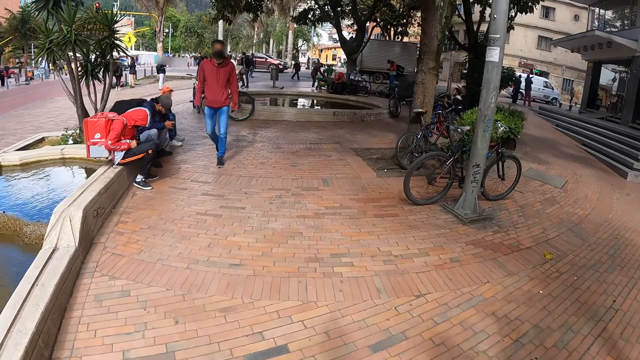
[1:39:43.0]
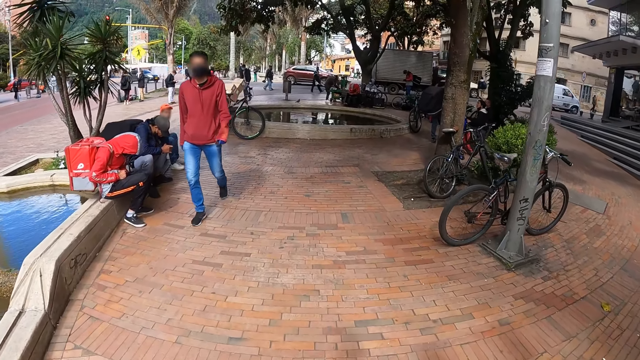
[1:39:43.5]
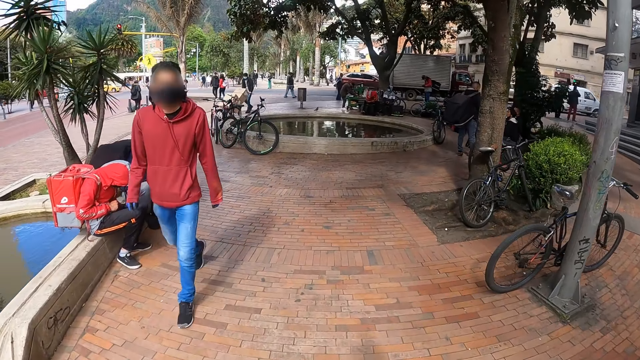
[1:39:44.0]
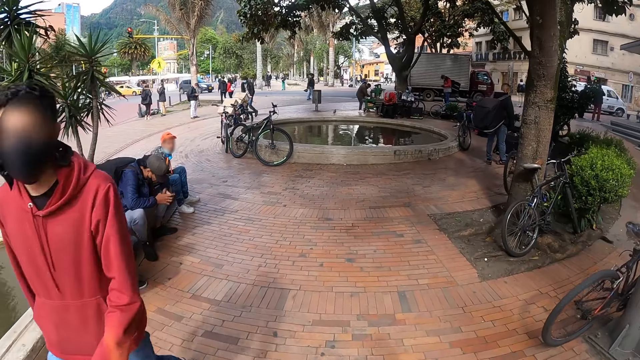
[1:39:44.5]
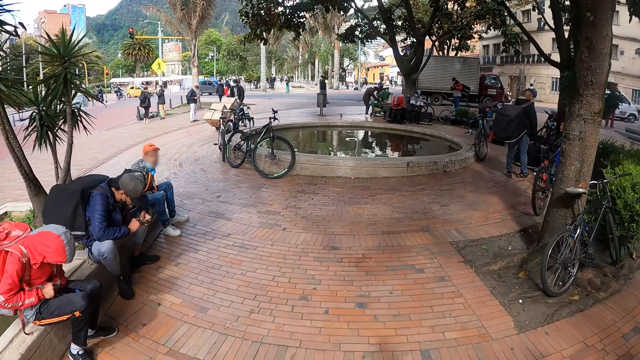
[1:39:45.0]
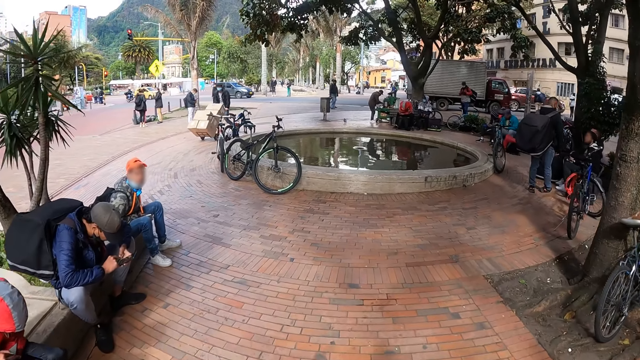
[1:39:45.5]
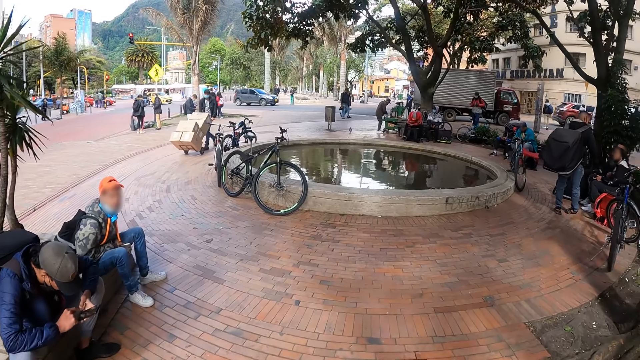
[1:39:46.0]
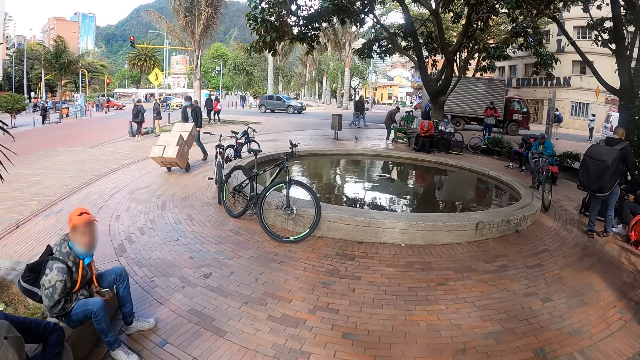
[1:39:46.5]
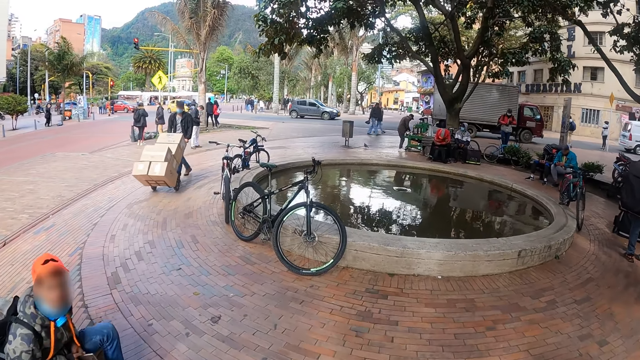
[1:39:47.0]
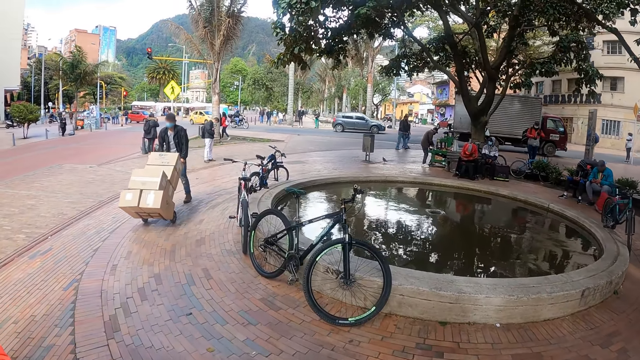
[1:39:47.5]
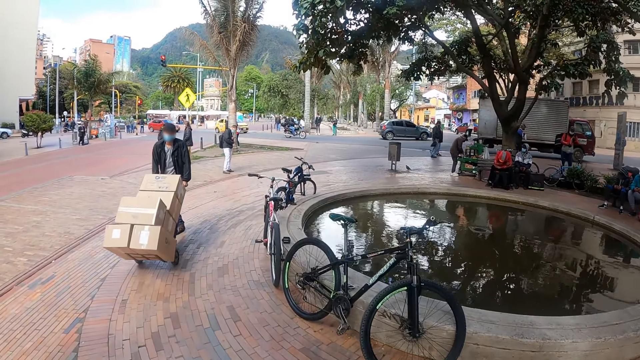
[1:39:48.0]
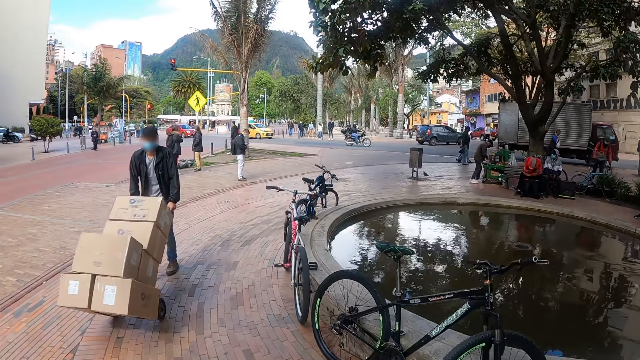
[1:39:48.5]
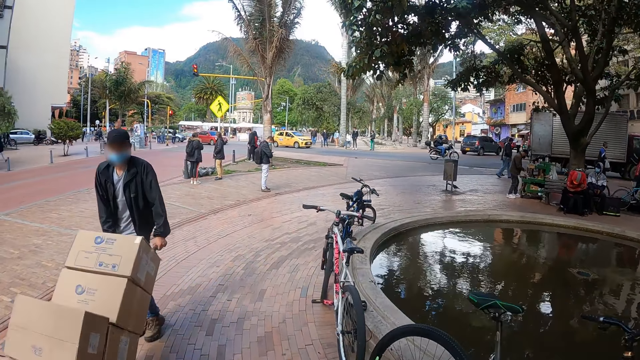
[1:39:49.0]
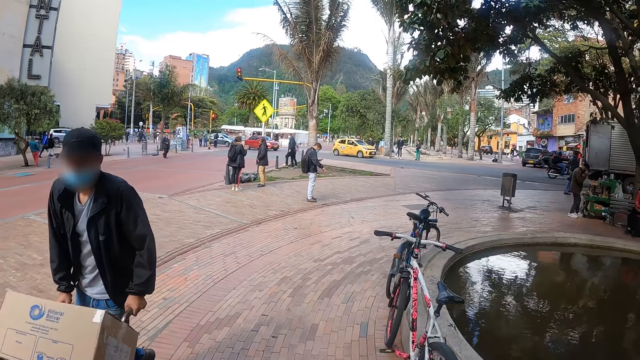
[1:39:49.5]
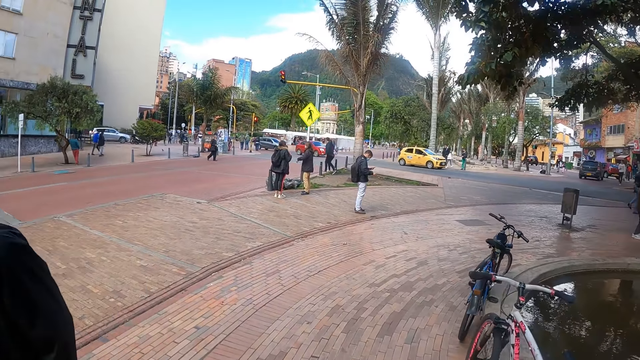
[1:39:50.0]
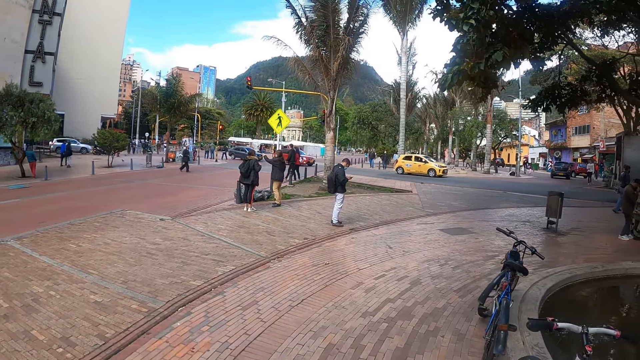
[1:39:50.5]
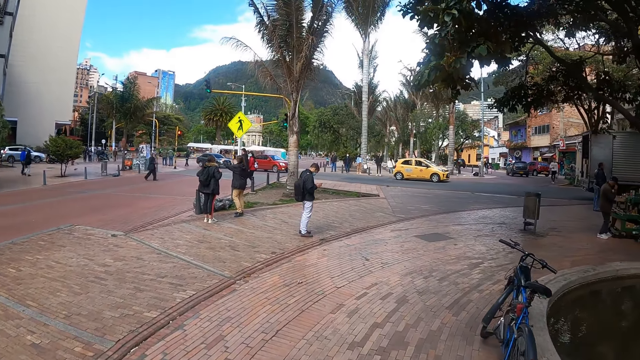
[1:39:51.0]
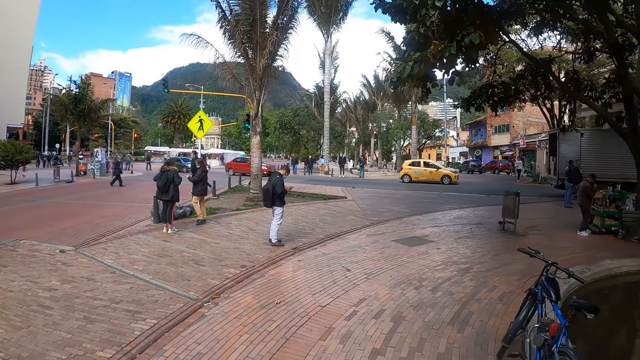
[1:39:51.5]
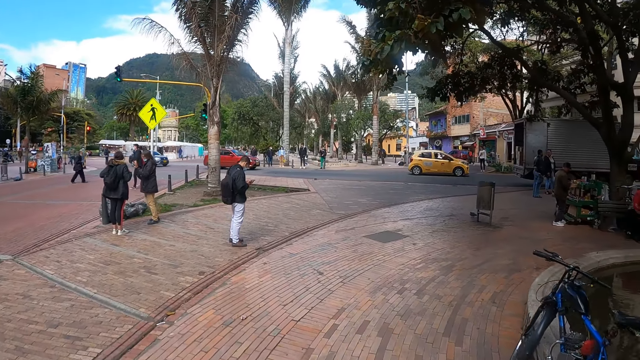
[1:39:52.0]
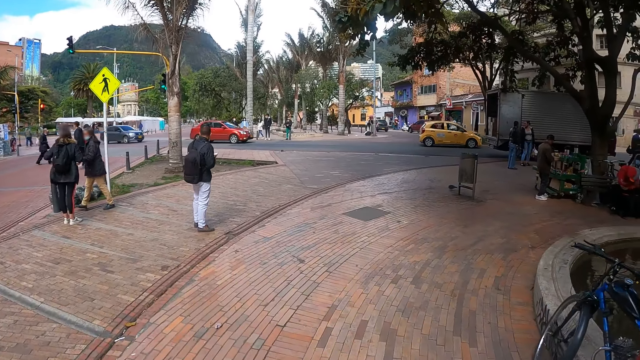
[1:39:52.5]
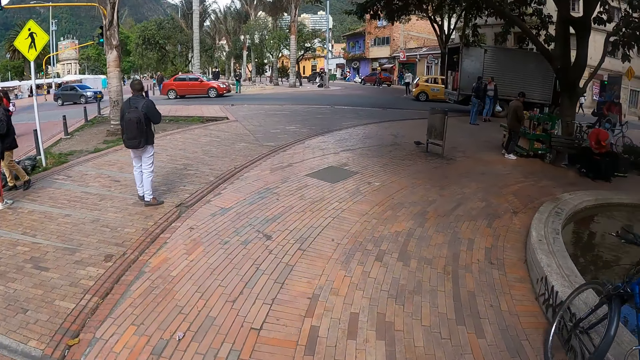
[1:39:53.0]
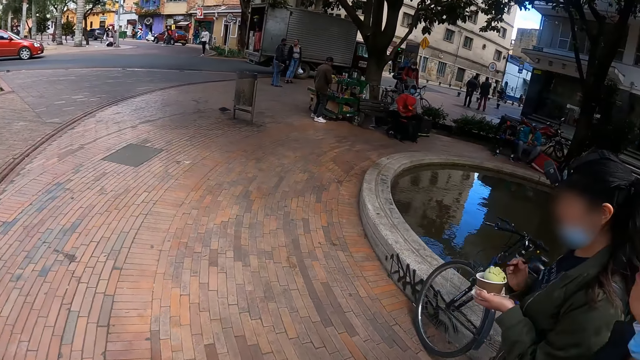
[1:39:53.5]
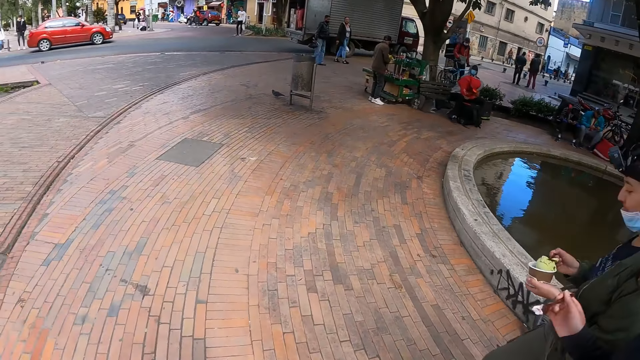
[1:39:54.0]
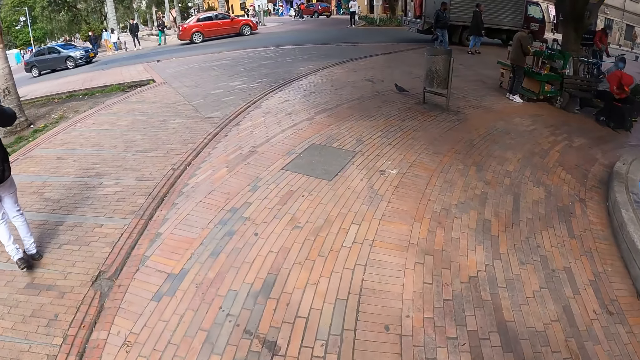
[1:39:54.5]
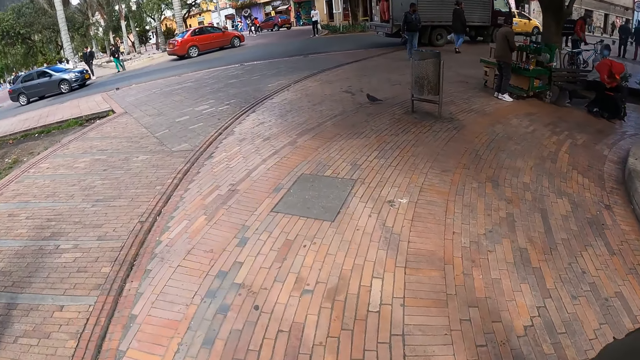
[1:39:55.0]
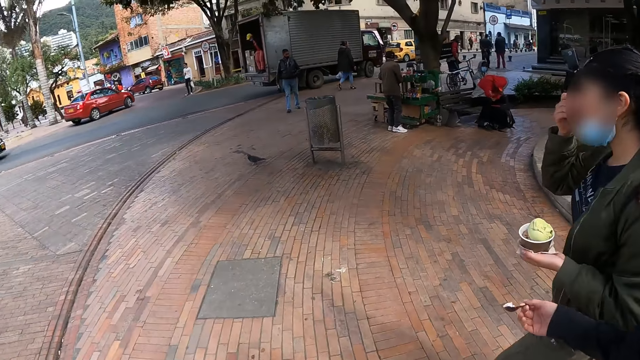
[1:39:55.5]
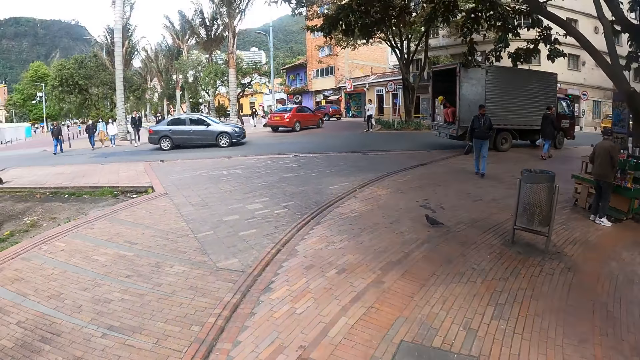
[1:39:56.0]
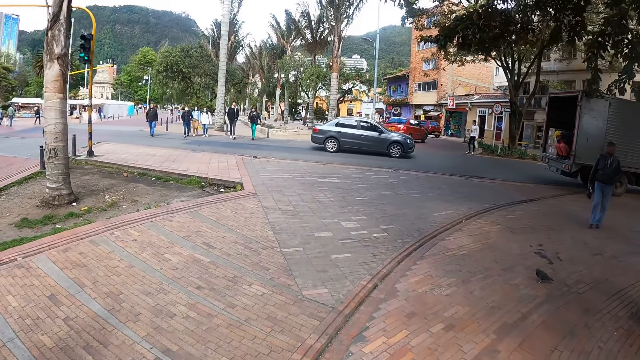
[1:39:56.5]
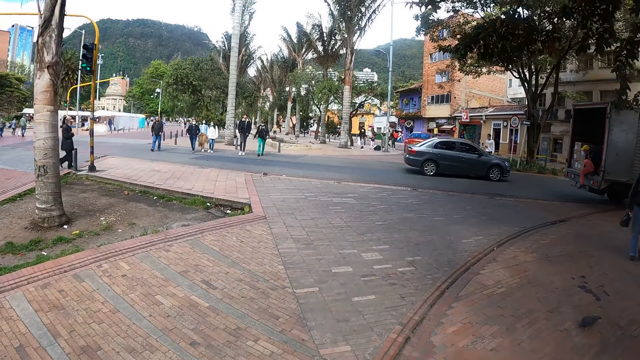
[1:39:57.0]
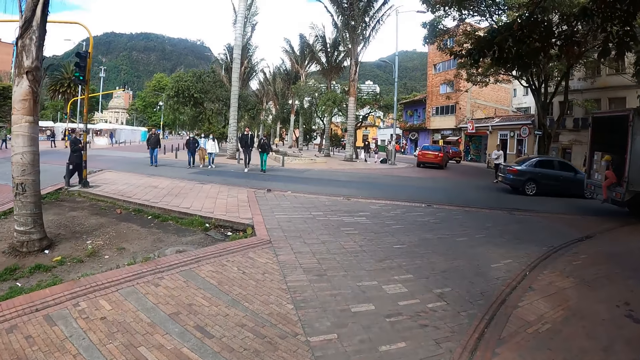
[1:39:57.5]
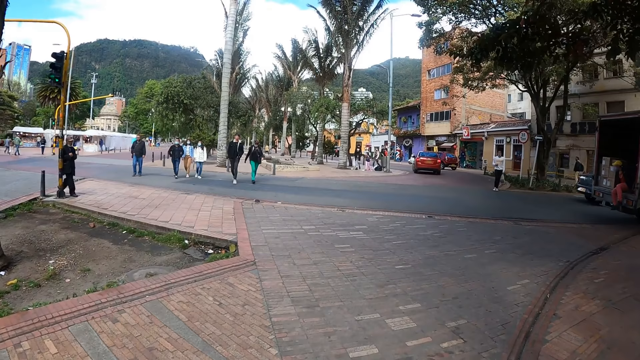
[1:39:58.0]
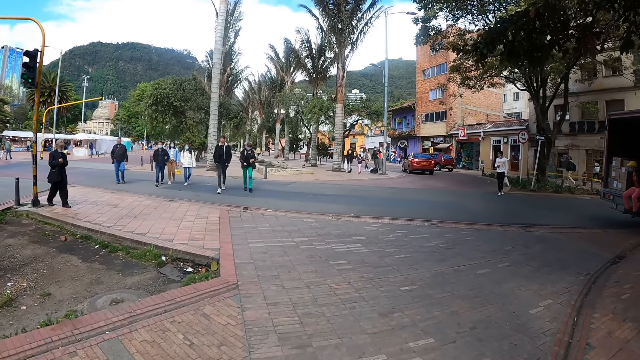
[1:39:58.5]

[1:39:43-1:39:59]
The camera wearer looks around.

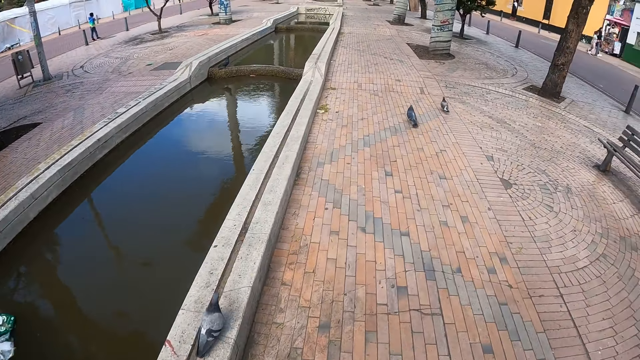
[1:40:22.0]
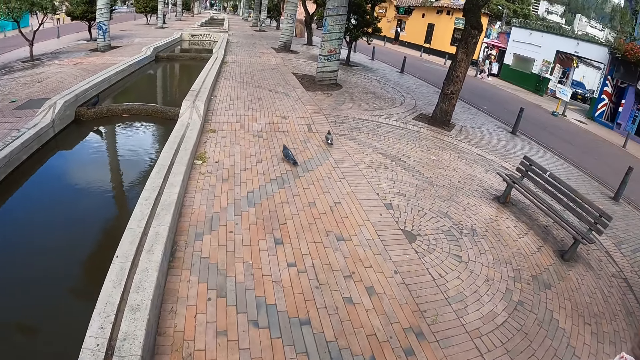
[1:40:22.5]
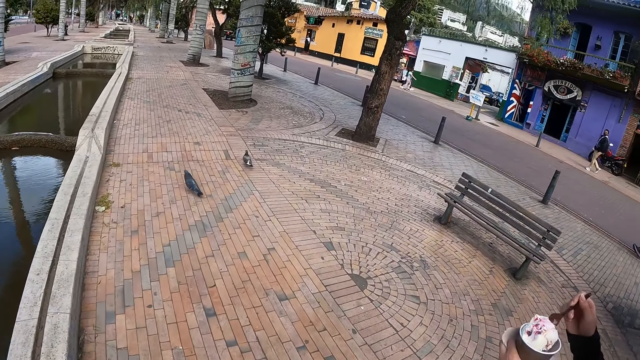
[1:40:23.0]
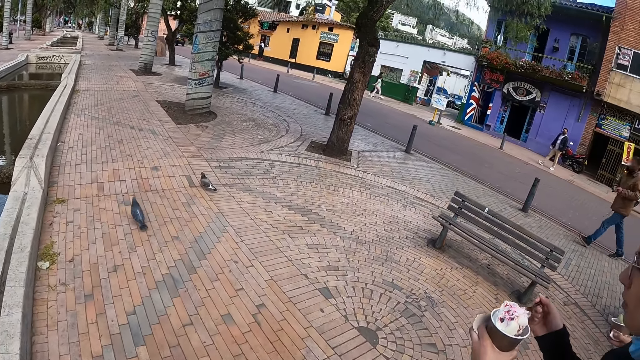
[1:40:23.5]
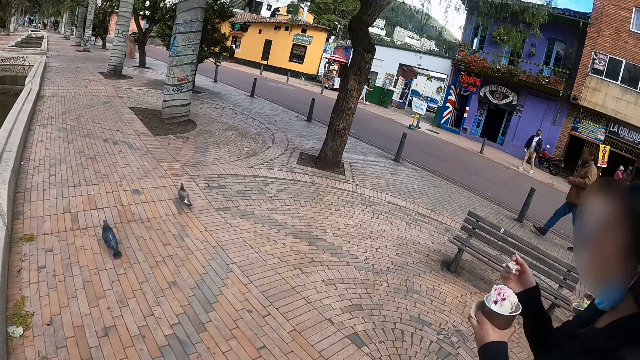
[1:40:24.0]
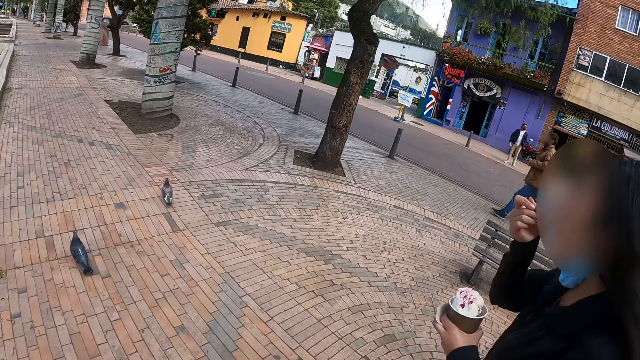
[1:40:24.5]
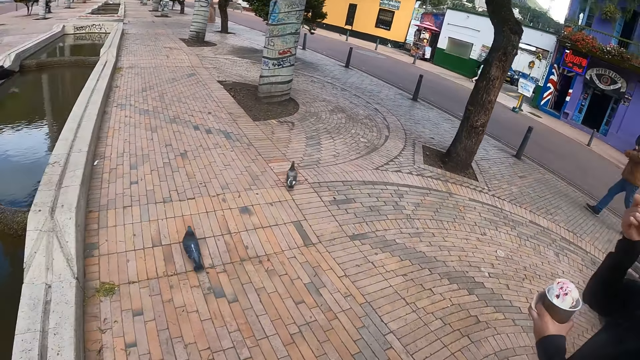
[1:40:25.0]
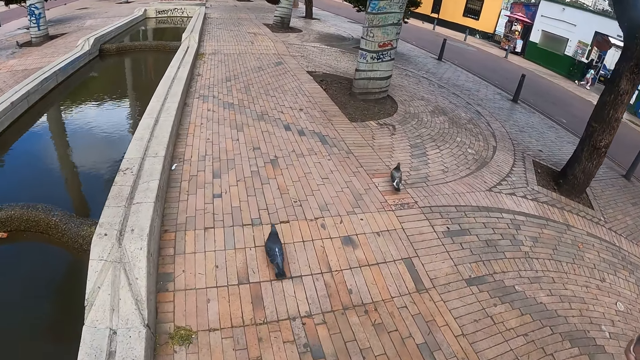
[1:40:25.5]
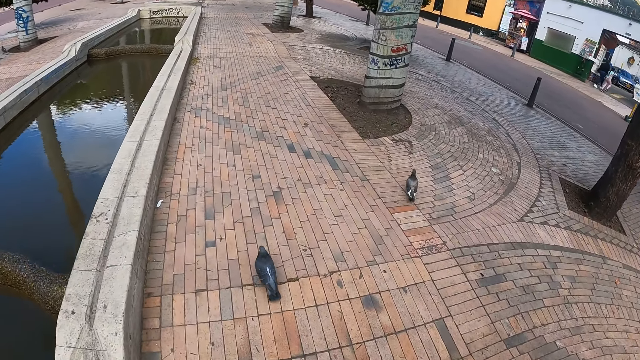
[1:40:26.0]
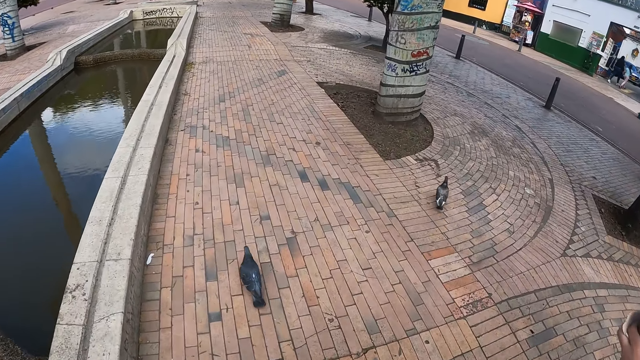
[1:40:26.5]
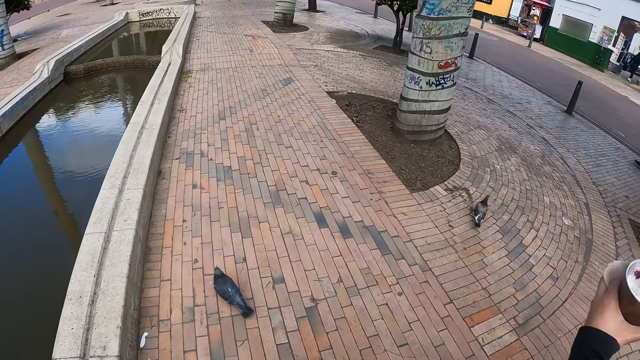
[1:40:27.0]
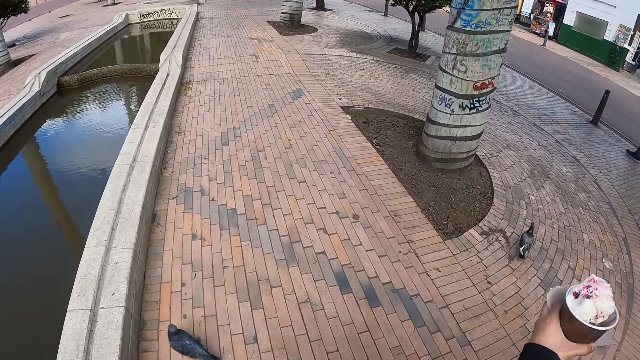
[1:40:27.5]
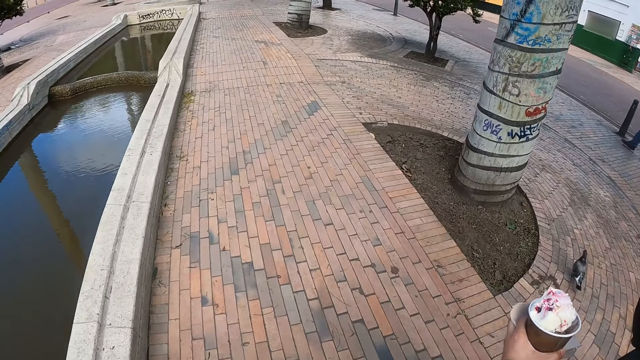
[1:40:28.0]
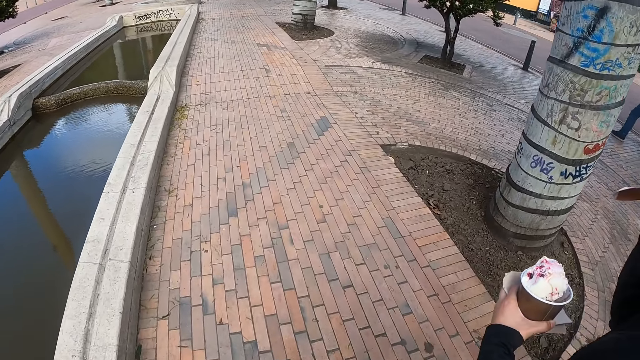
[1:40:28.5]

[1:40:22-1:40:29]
A lady scoops the ice cream and eats the ice cream. The camera wearer interacts with the lady.
